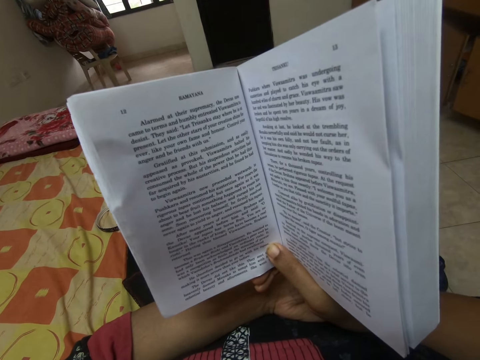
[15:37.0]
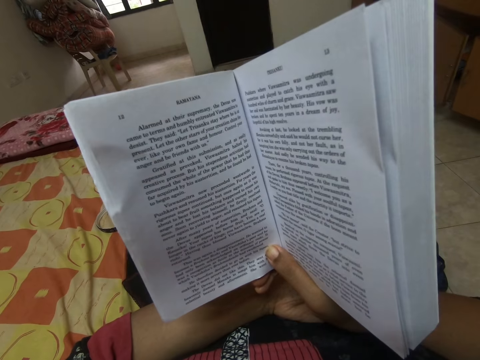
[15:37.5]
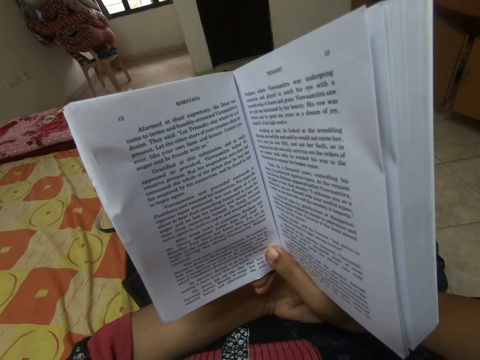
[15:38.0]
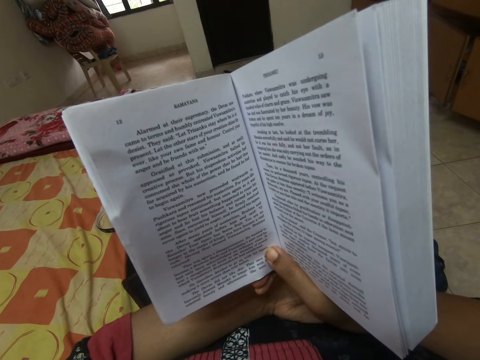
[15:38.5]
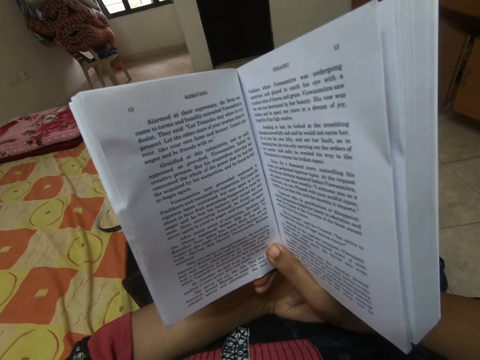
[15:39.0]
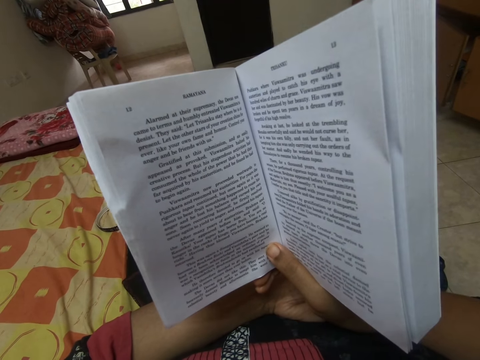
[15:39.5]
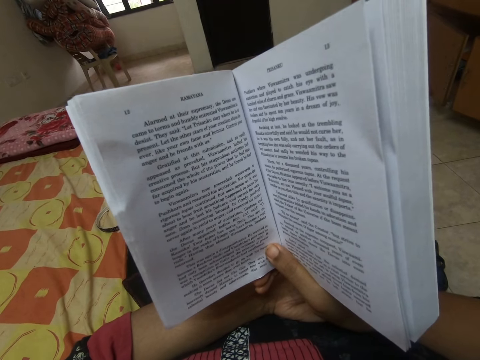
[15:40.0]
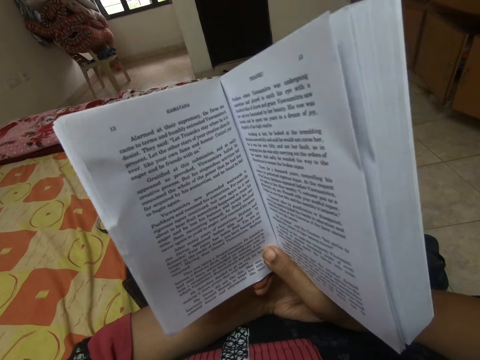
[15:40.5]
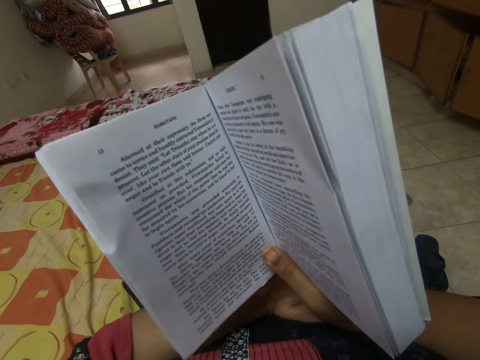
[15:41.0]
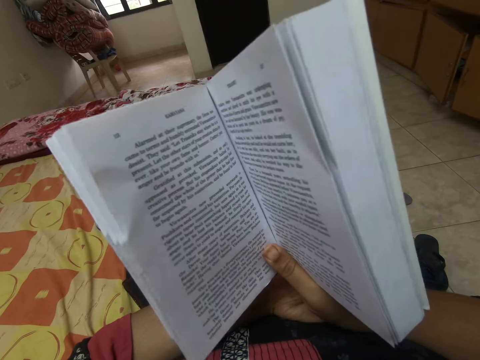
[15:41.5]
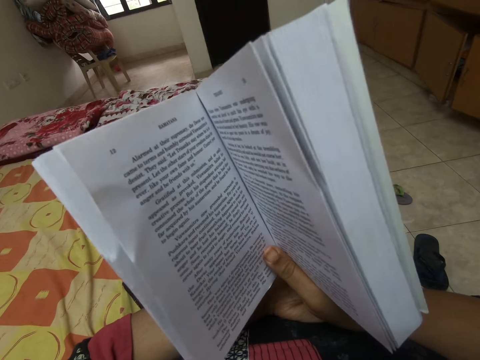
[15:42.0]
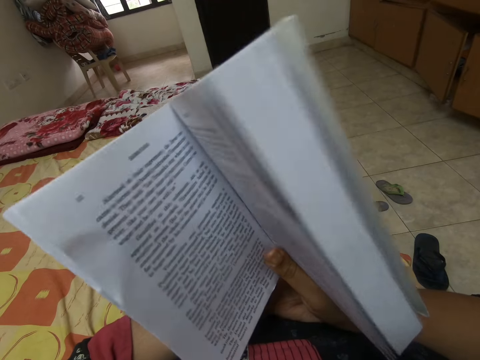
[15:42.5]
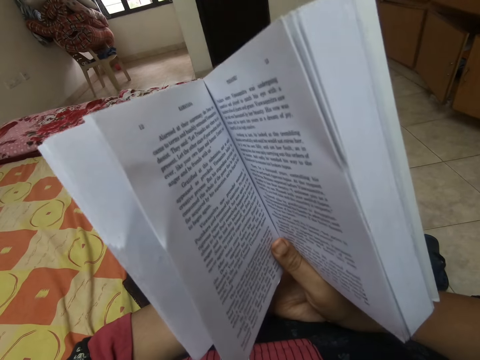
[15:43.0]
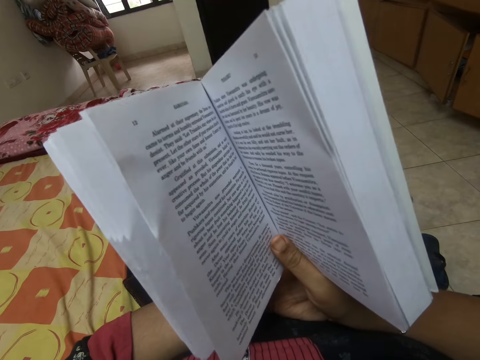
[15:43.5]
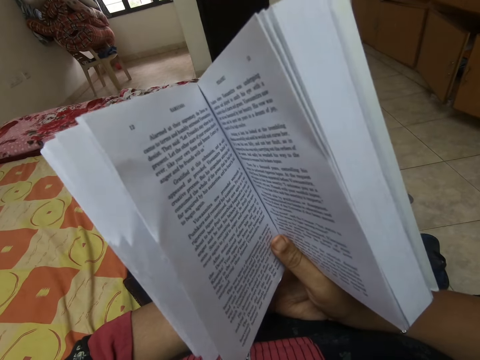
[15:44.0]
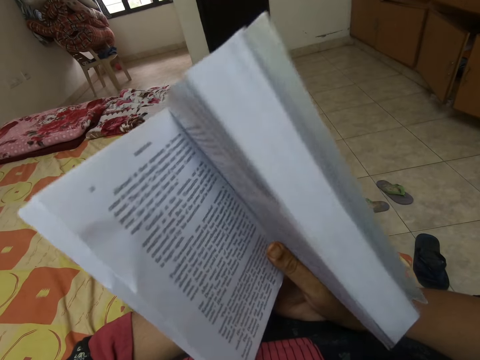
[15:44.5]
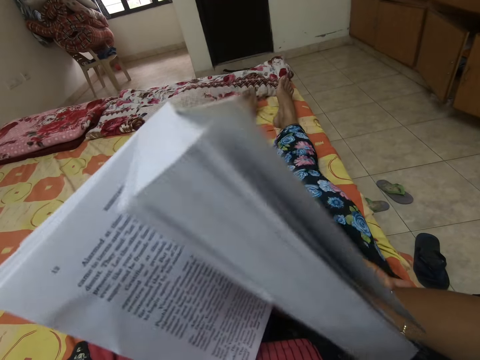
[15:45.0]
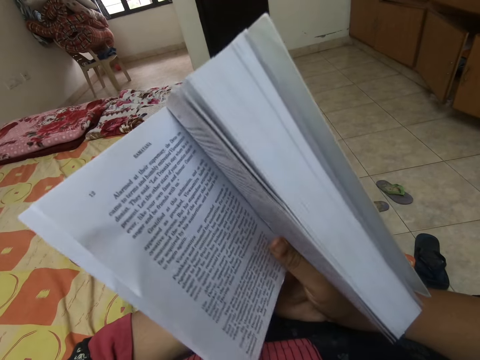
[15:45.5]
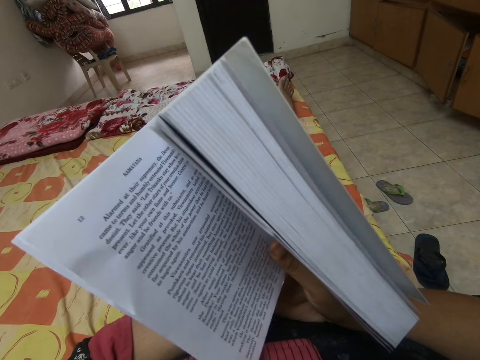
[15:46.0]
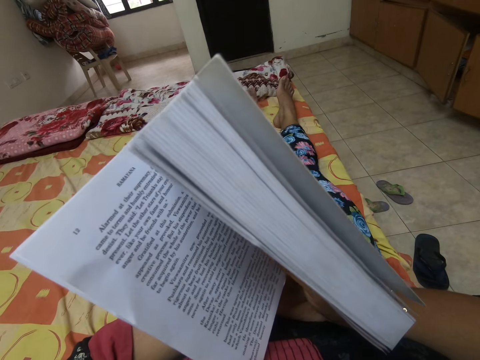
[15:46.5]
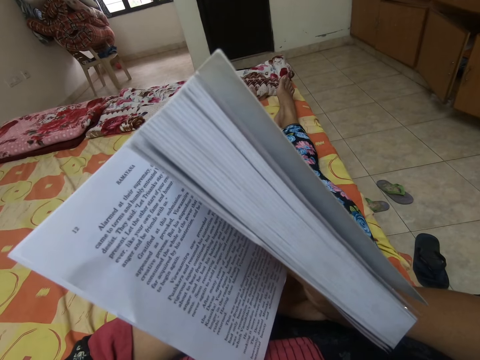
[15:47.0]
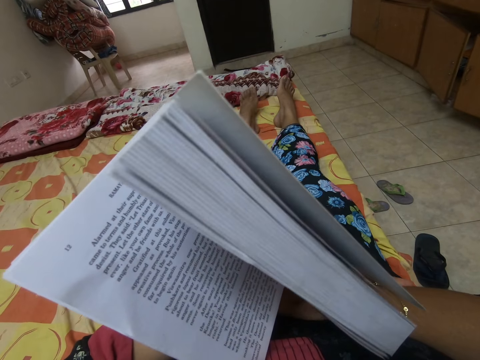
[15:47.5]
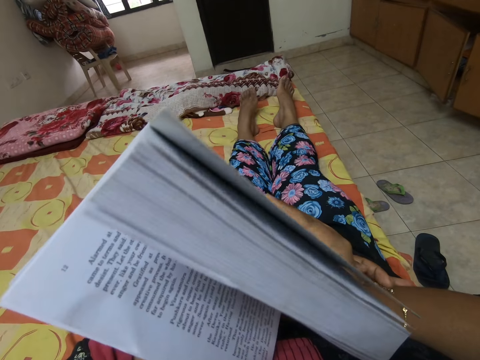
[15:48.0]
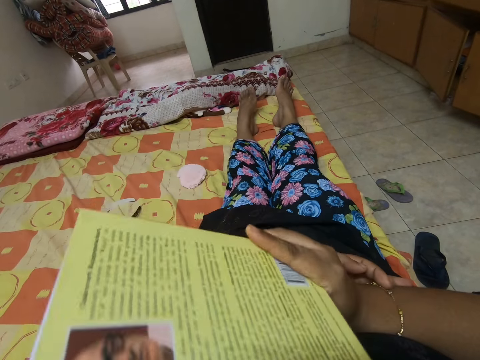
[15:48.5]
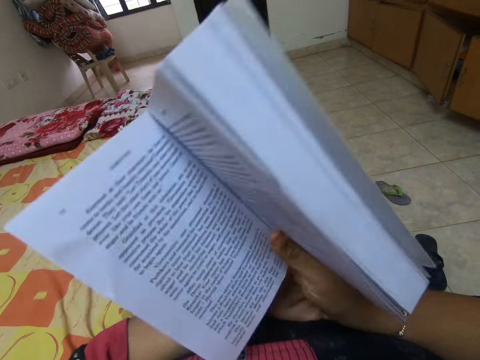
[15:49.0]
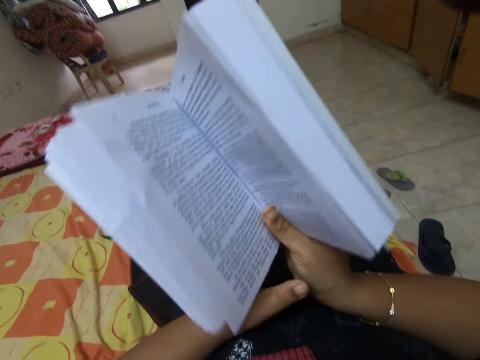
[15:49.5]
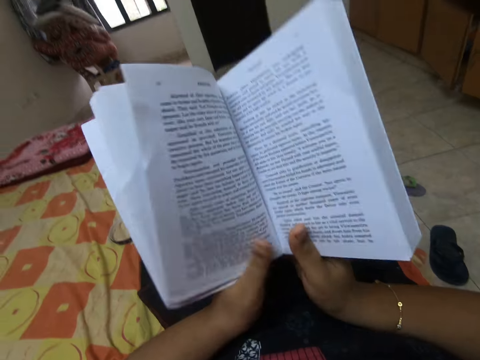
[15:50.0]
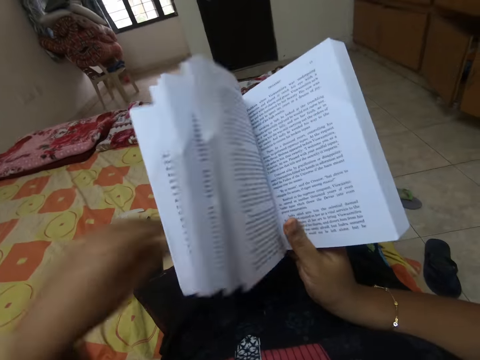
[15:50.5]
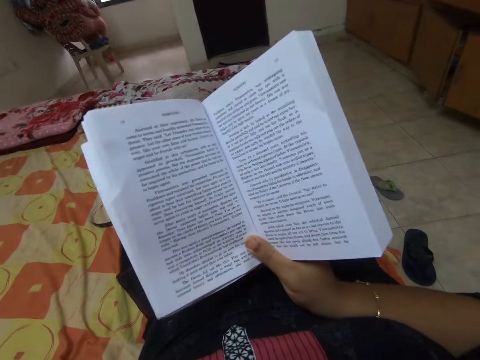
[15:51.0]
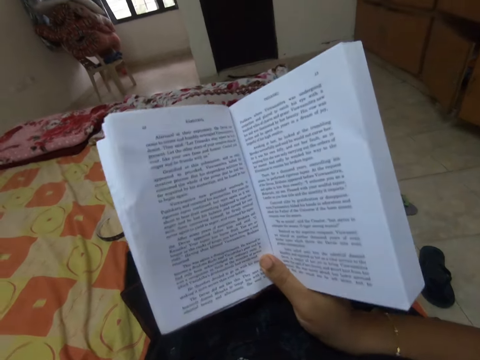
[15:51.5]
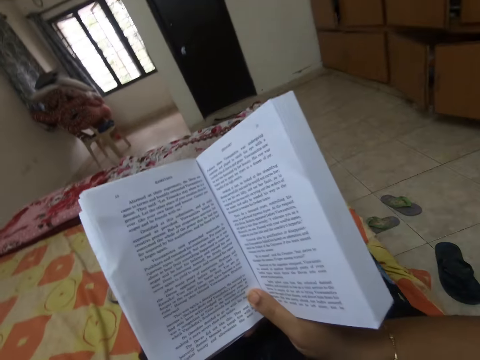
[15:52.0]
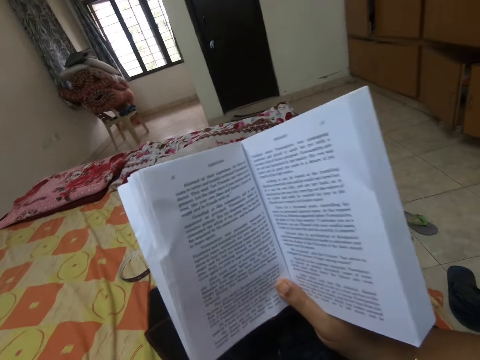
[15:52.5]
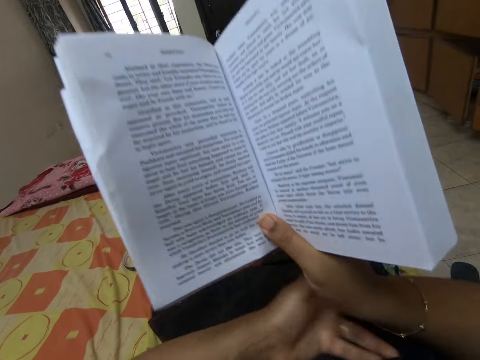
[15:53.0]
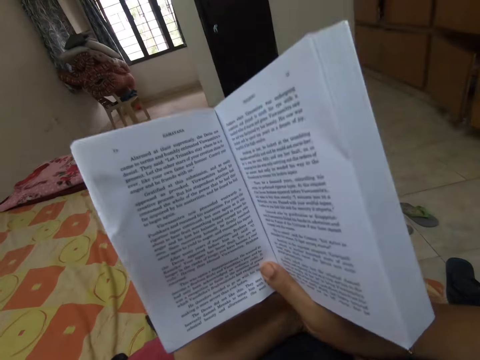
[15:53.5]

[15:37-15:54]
The camera wearer moves a book.

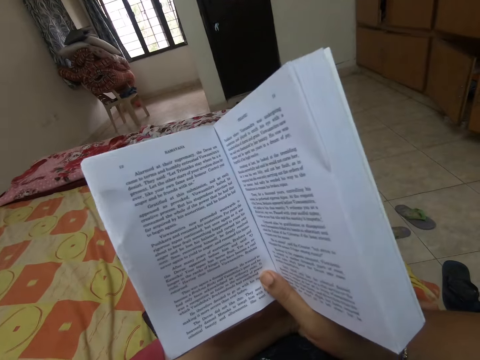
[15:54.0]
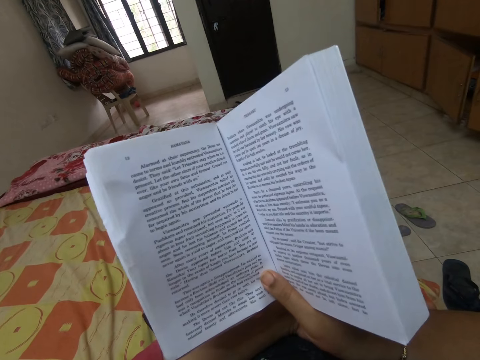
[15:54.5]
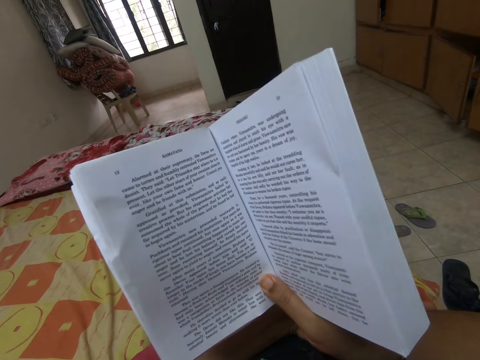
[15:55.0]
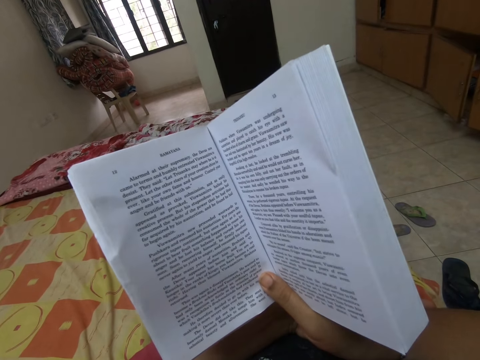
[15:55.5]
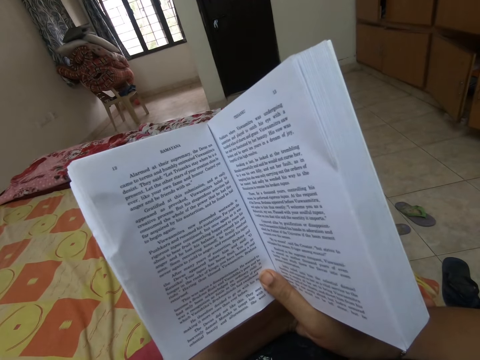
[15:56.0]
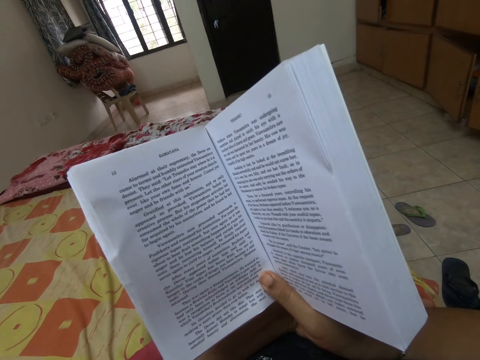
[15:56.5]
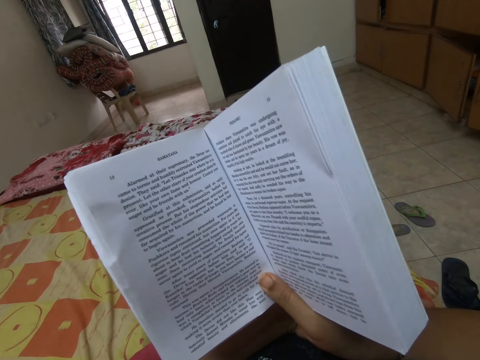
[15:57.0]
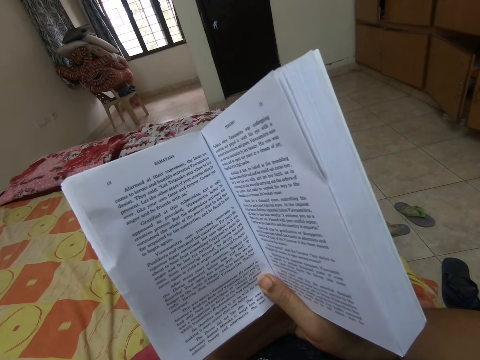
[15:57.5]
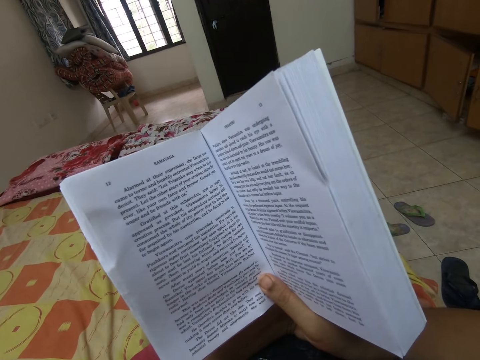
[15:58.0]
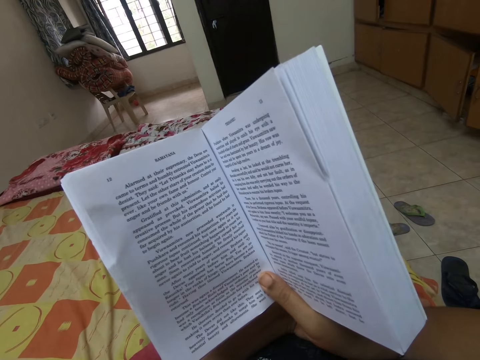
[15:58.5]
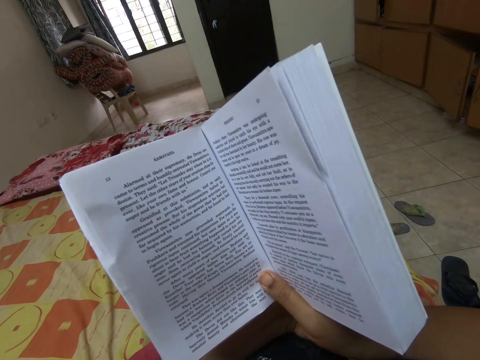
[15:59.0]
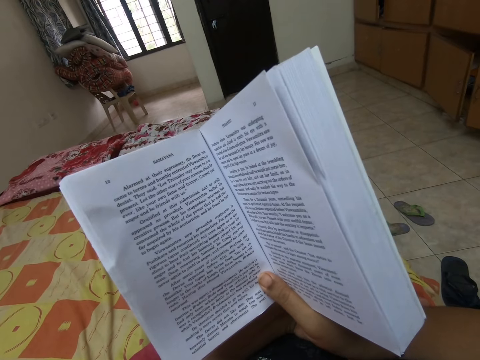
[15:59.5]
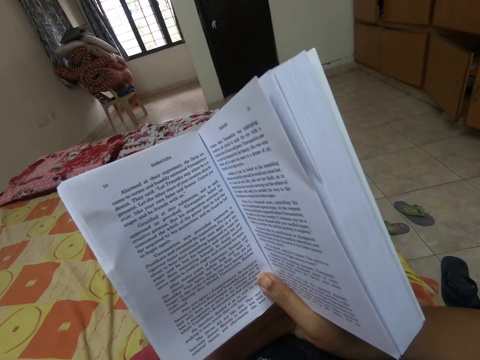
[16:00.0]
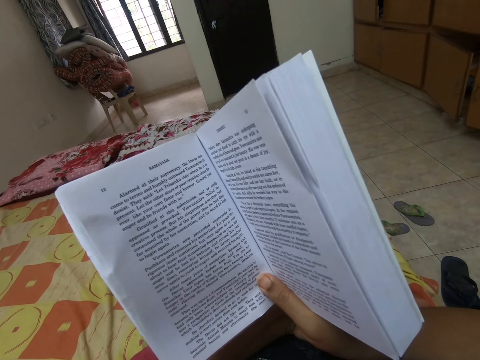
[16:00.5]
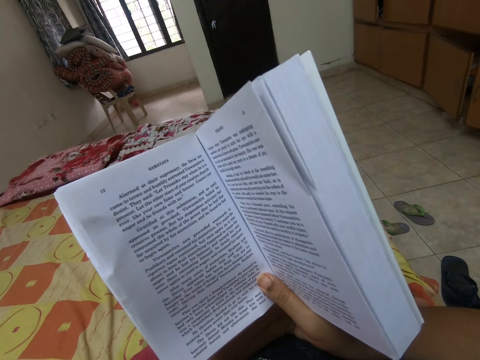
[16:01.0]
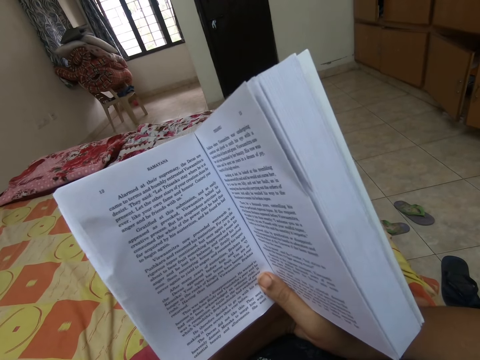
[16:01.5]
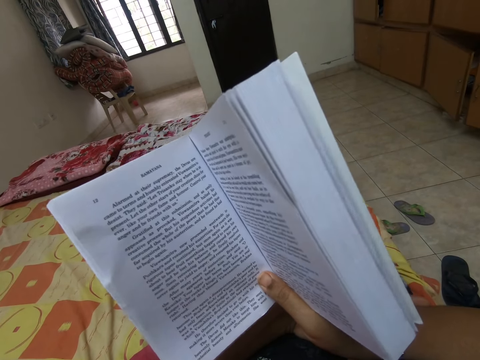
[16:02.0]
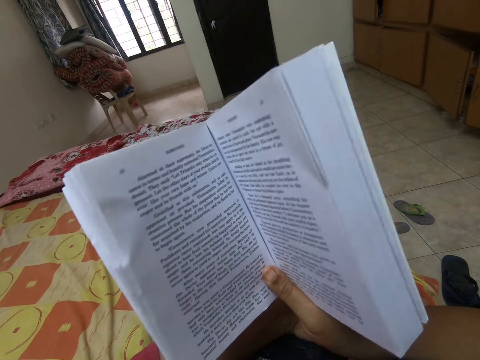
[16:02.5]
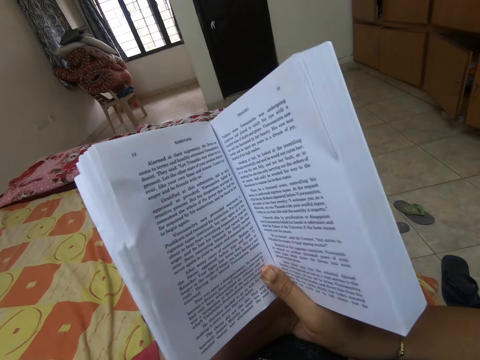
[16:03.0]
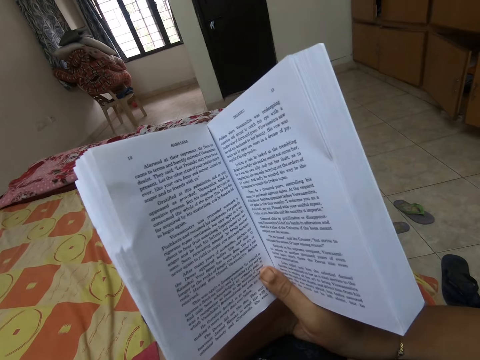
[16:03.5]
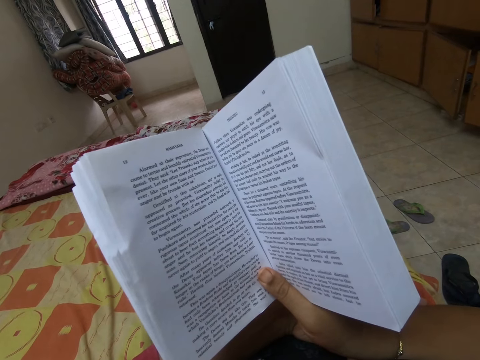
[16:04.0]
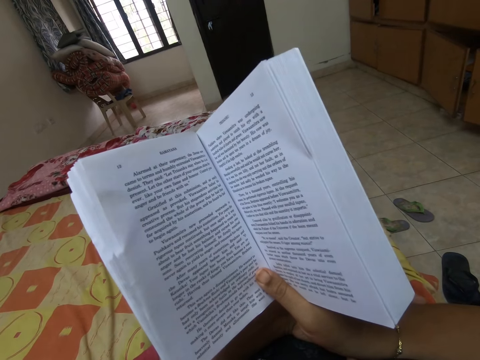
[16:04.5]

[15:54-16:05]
The camera wearer reads a book.
